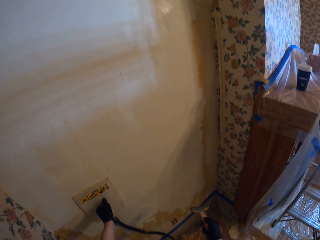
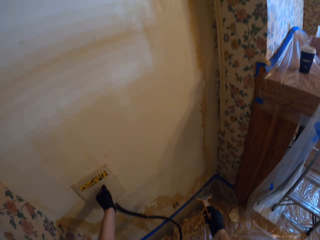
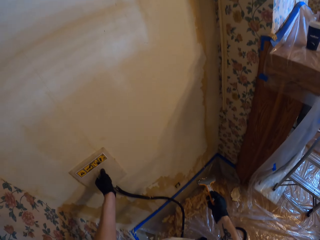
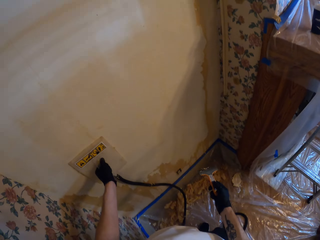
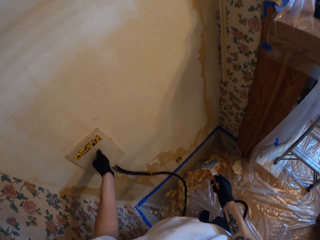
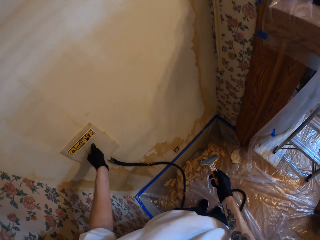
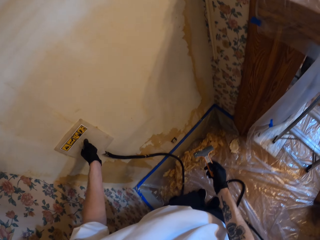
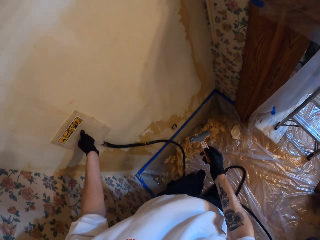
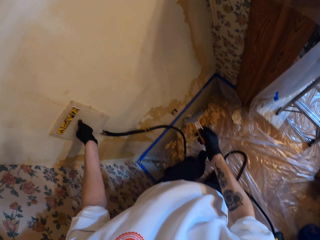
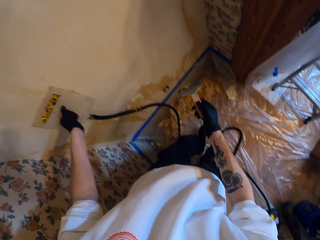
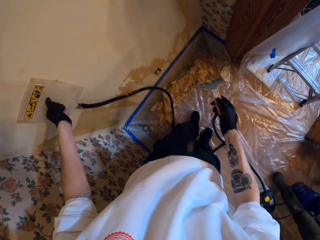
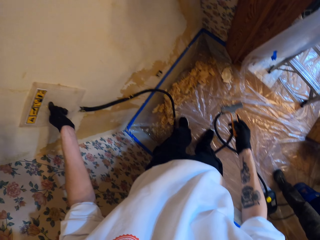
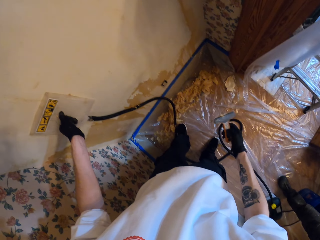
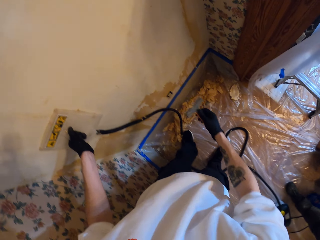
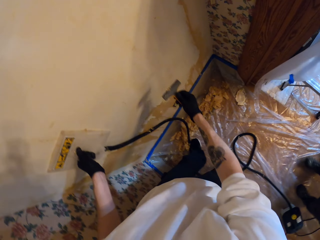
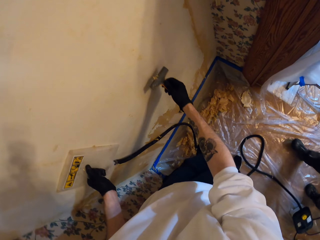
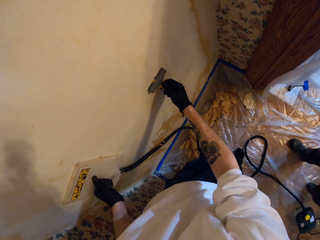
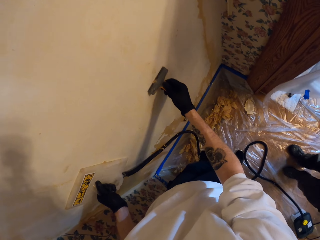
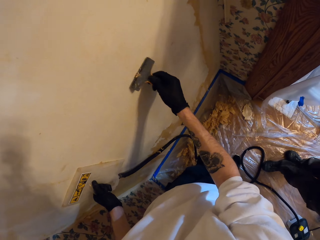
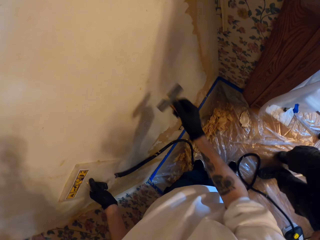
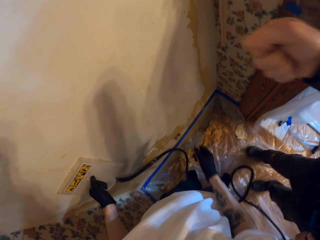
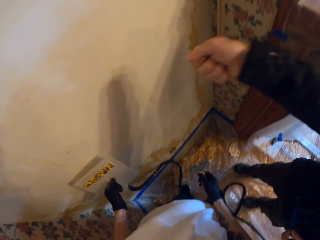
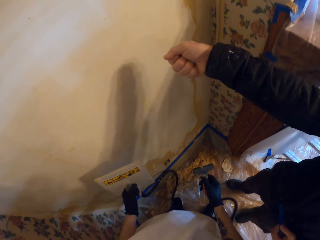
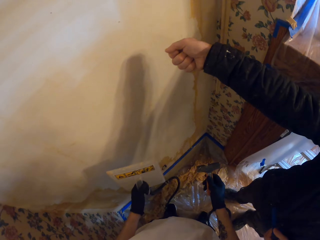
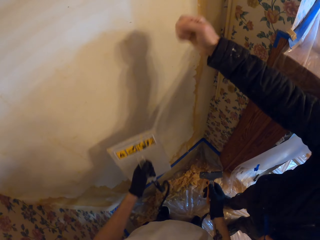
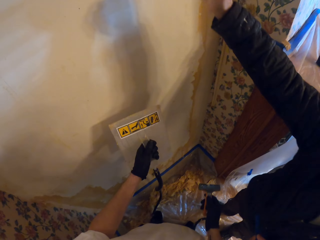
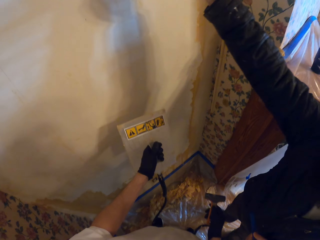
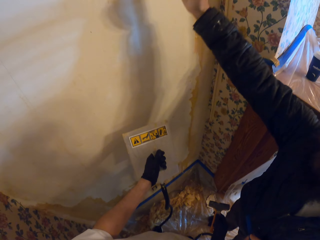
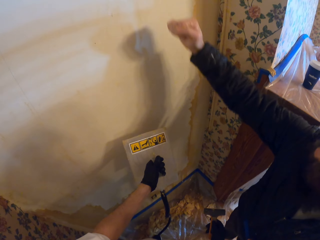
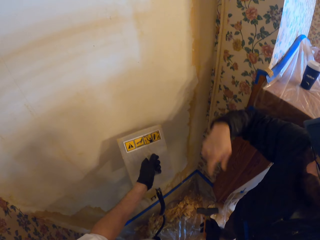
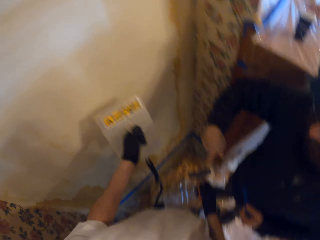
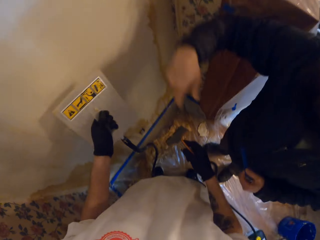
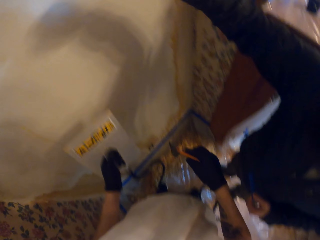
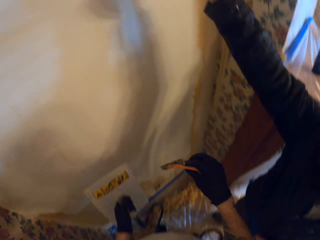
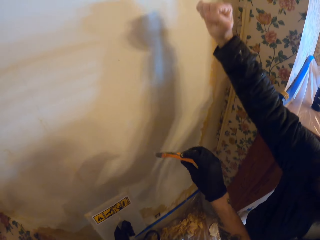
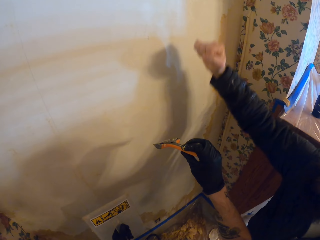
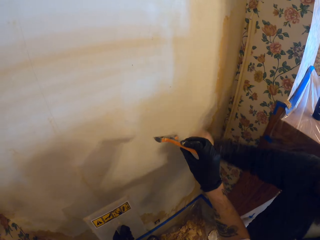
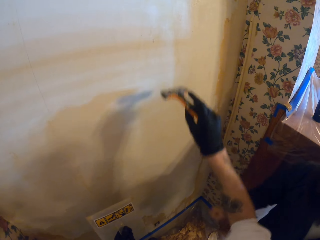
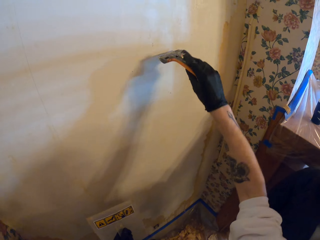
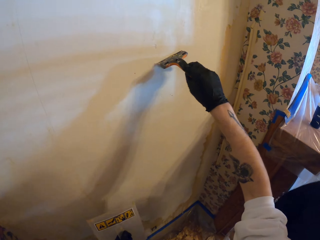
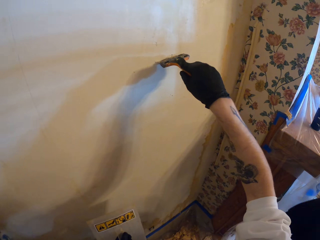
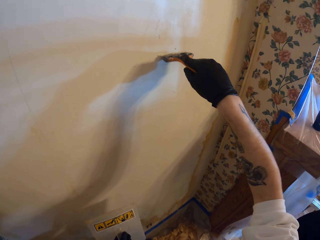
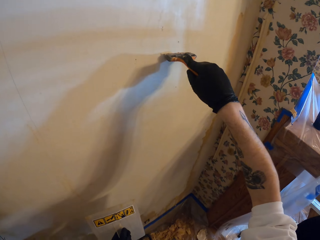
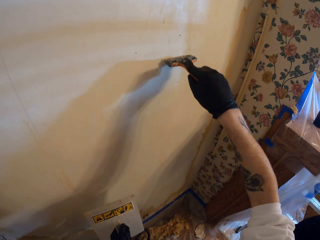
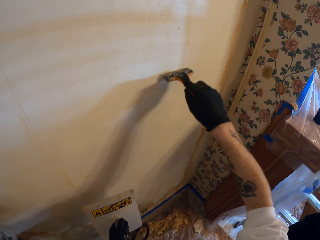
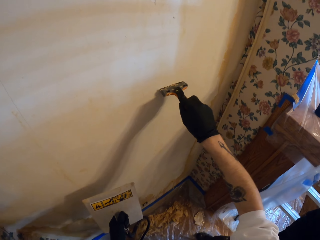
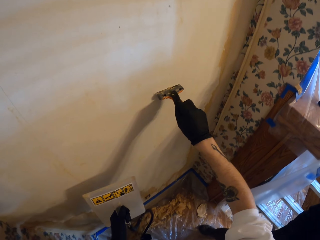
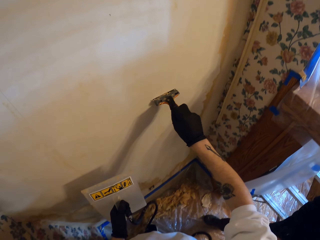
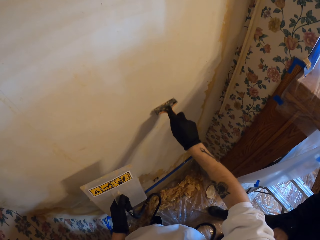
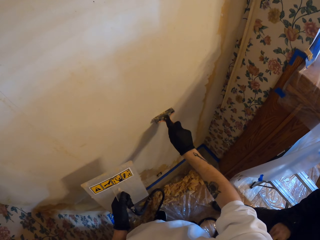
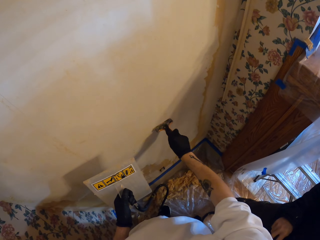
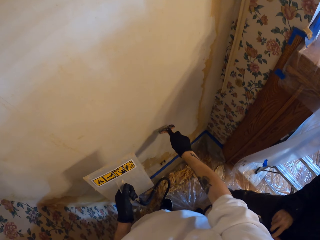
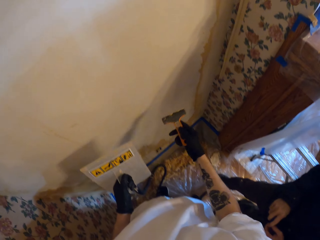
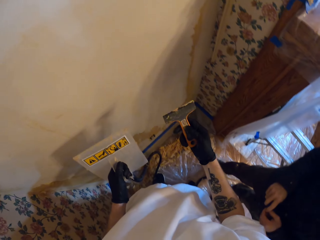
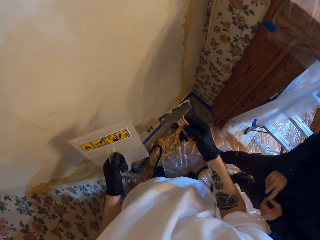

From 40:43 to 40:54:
The camera wearer looks up. A man walks towards the camera wearer. The camera wearer removes wallpaper with the scraper. They talk to the man. They remove wallpaper with the scraper. They scrape the wall with a putty knife.

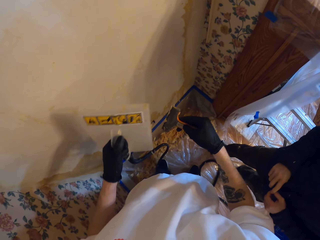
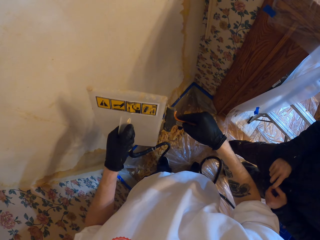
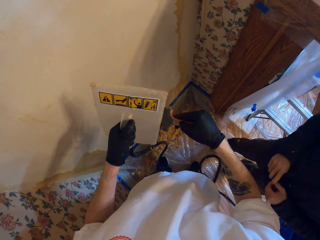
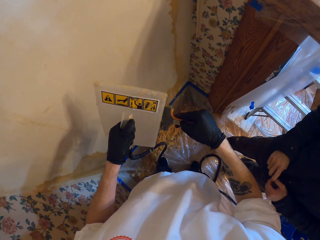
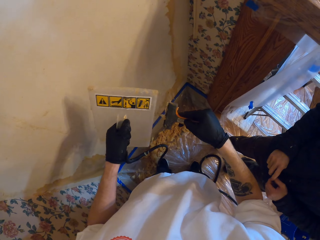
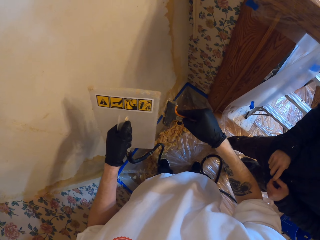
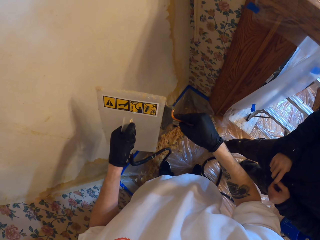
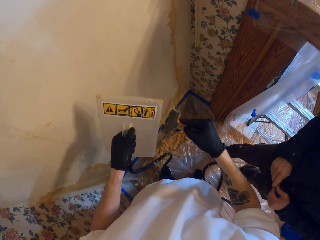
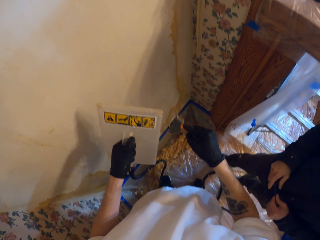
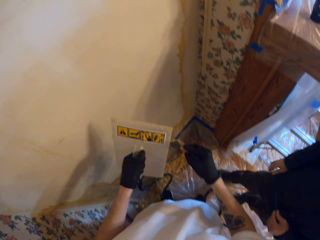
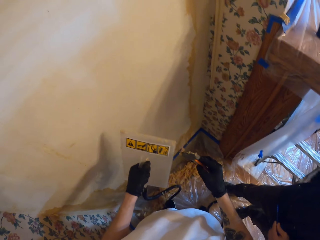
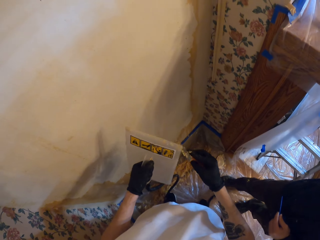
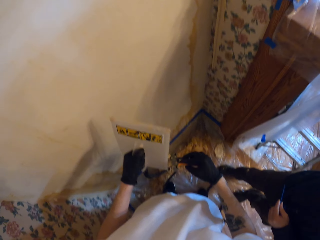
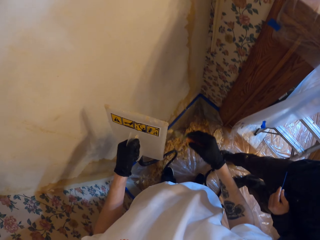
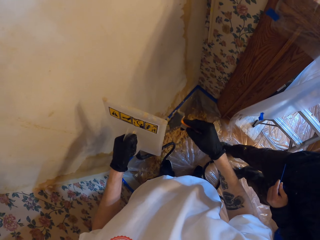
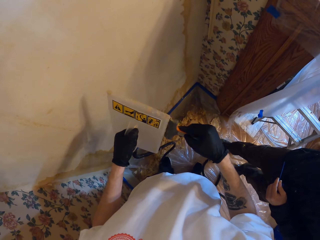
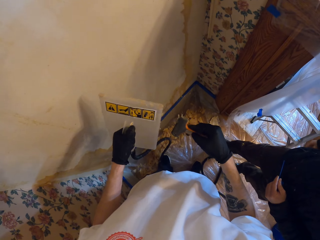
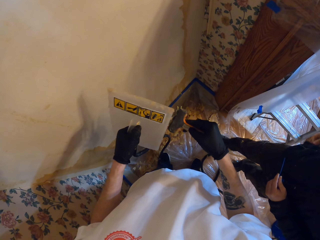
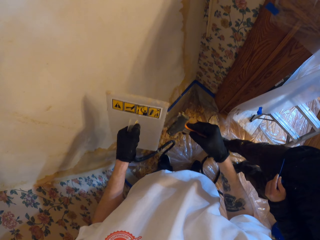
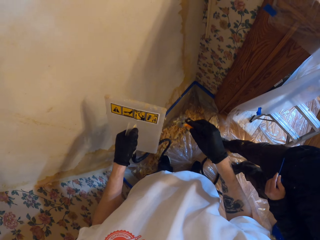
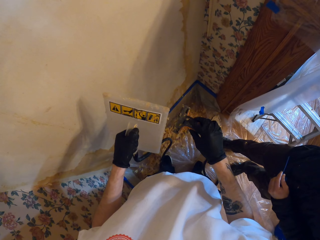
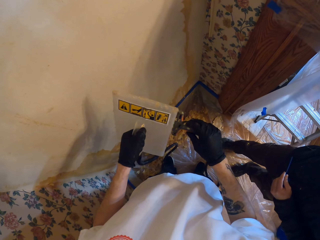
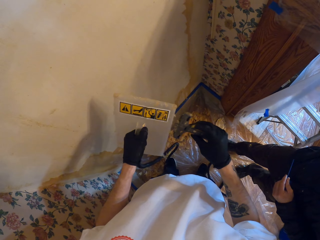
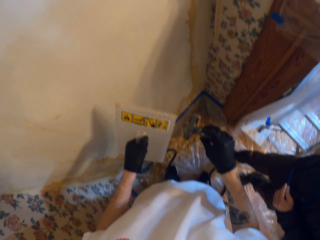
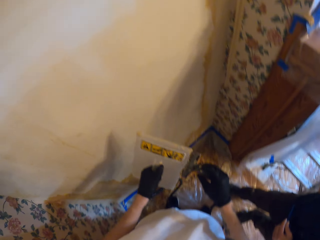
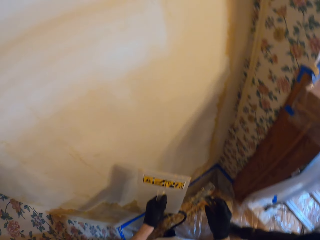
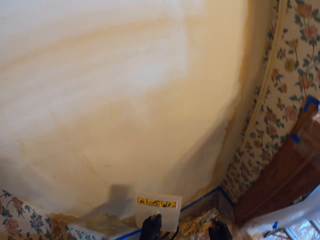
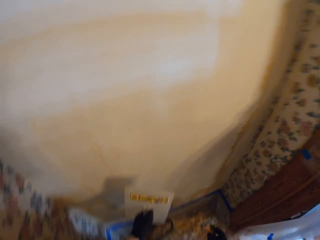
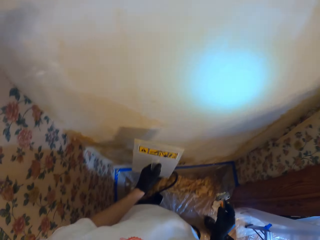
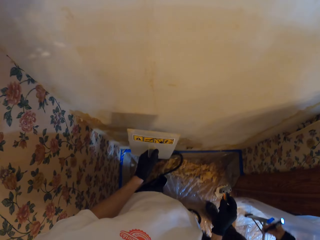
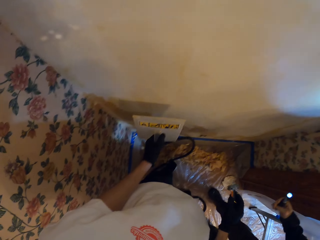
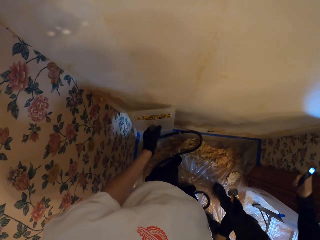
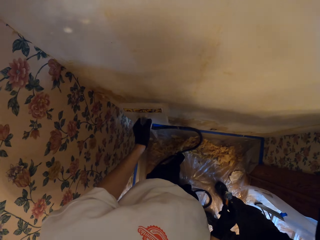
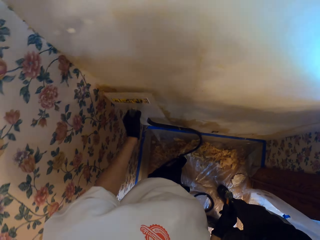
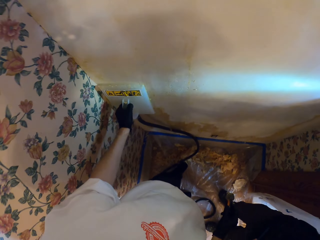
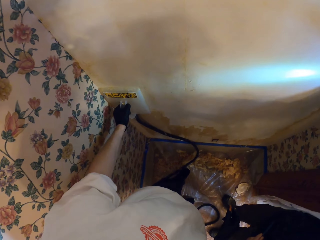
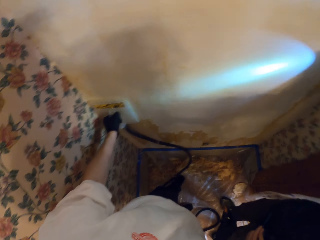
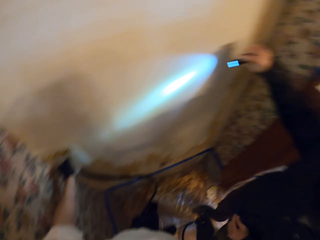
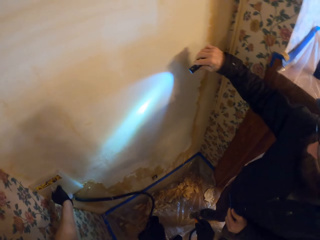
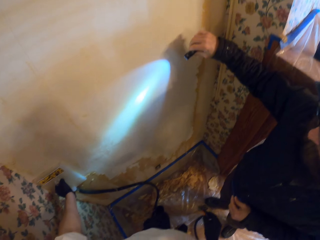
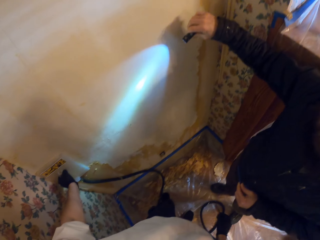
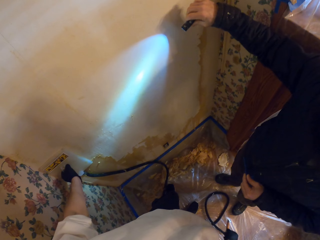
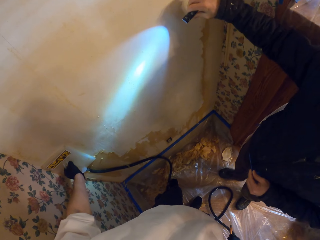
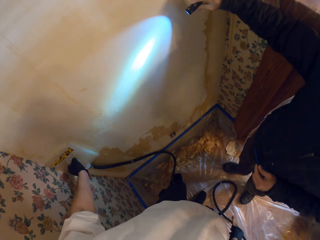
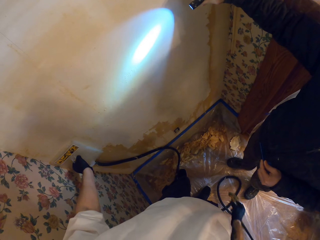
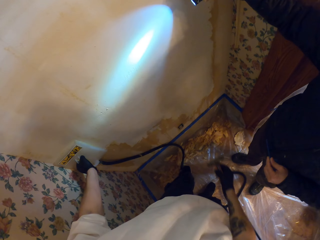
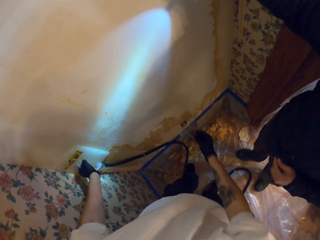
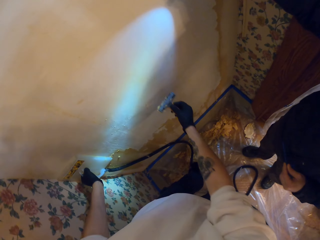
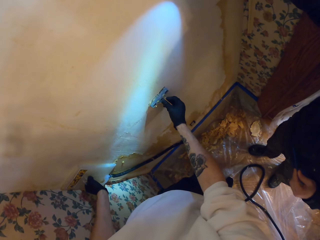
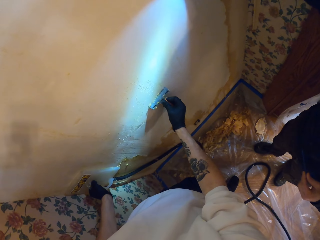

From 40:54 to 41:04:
The camera wearer wipes the putty knife with a wallpaper steamer plate. They remove wallpaper from the scraper. A man unpockets a torch. The camera wearer looks around. They place the wallpaper steamer plate on the wall. They light the wall with the torch. They steam the wallpaper with the wallpaper remover.
